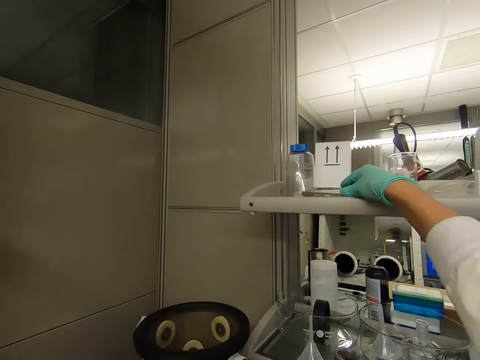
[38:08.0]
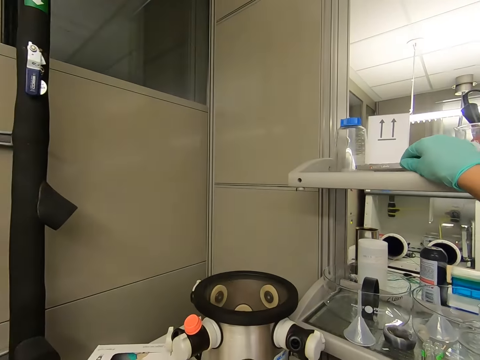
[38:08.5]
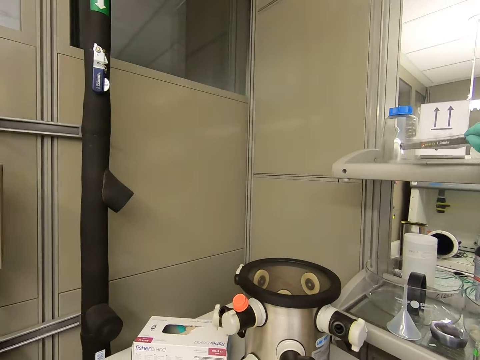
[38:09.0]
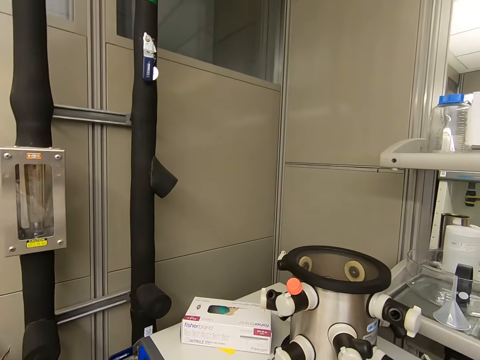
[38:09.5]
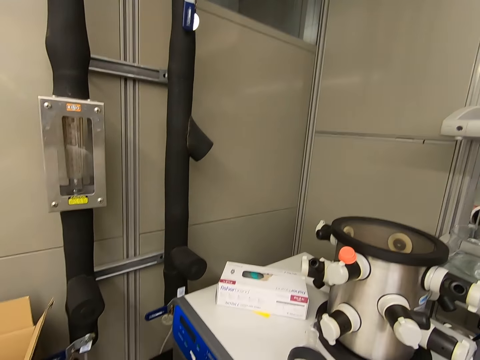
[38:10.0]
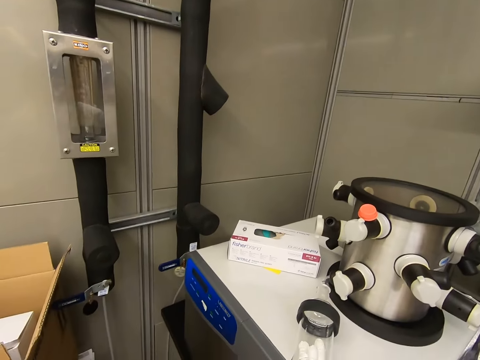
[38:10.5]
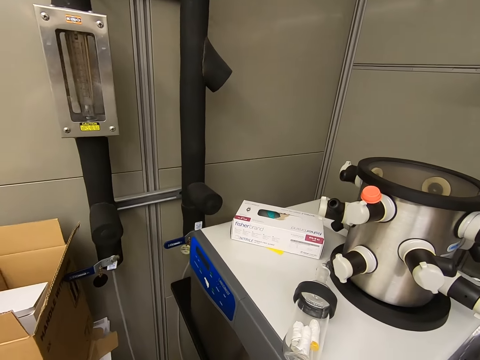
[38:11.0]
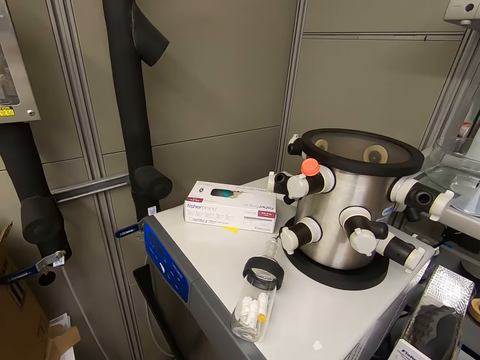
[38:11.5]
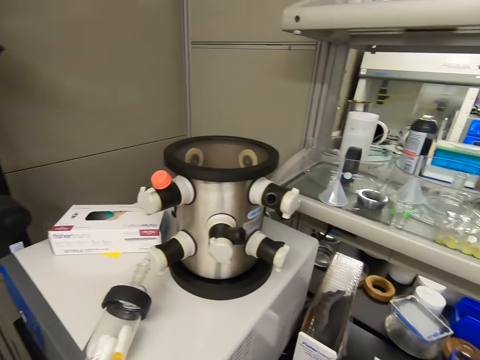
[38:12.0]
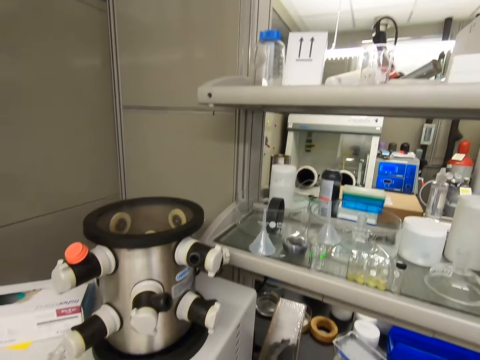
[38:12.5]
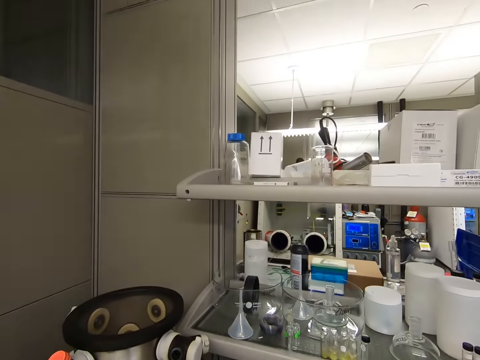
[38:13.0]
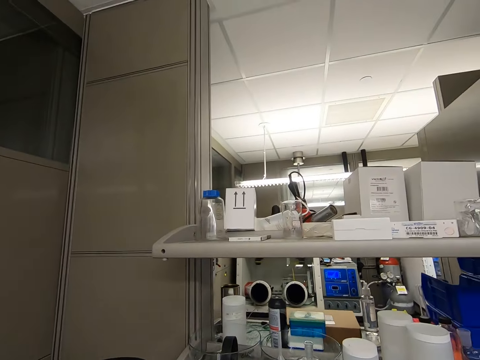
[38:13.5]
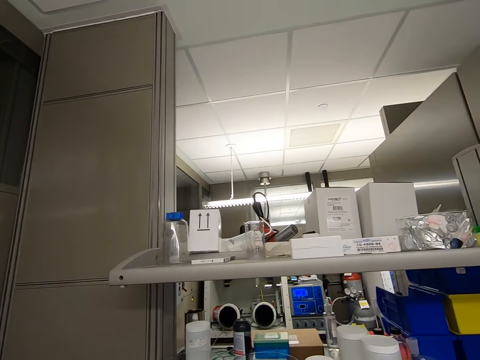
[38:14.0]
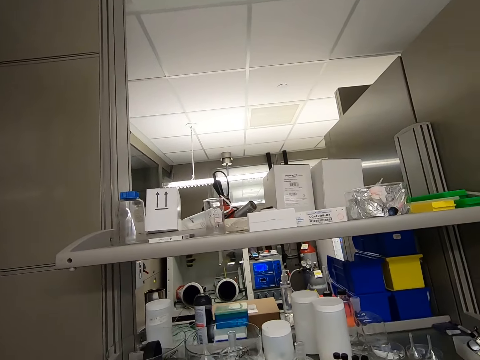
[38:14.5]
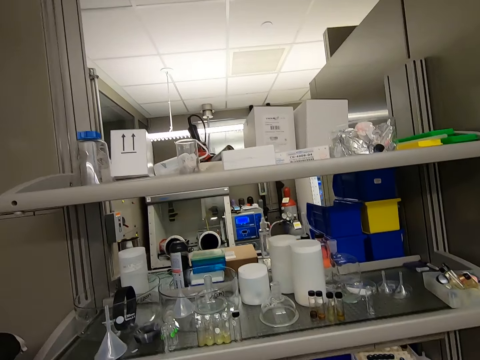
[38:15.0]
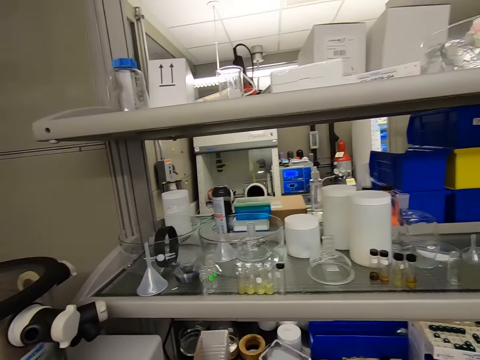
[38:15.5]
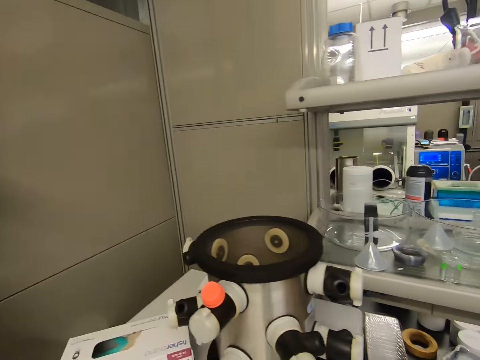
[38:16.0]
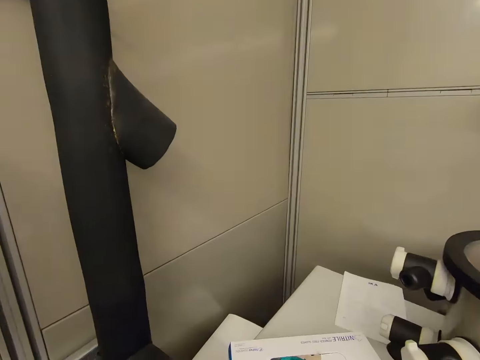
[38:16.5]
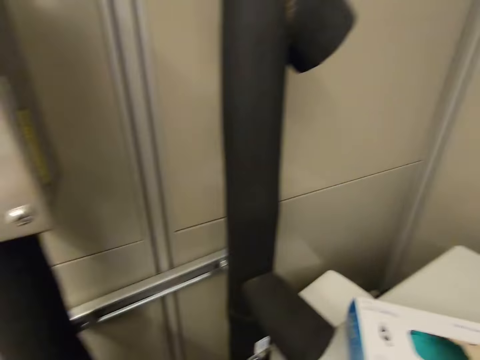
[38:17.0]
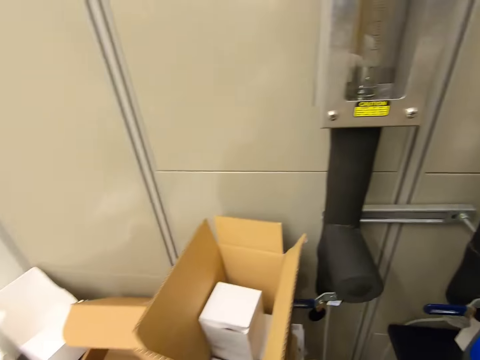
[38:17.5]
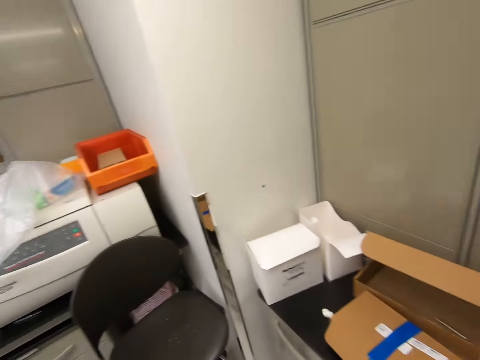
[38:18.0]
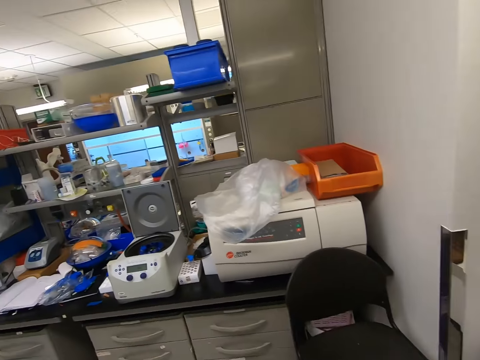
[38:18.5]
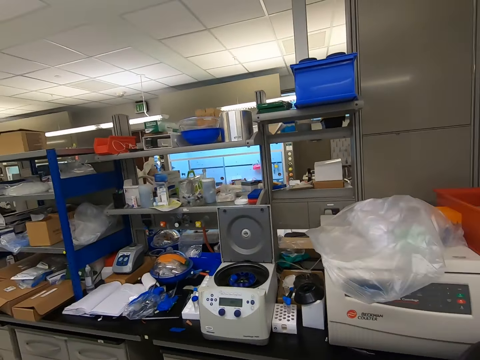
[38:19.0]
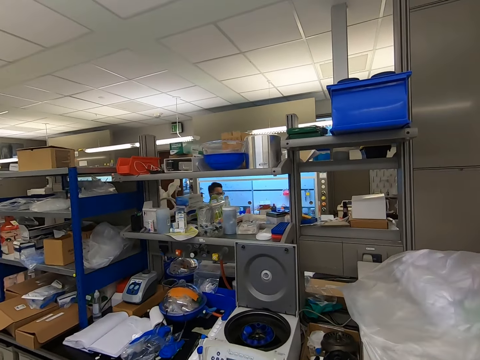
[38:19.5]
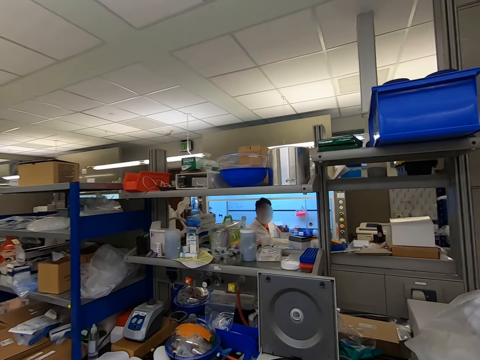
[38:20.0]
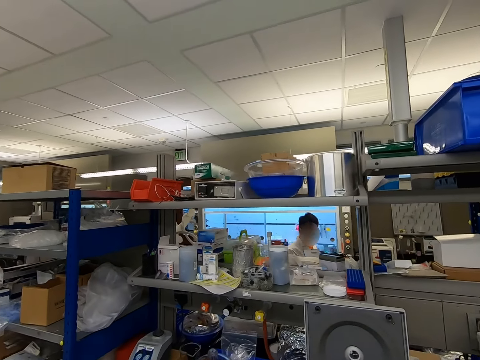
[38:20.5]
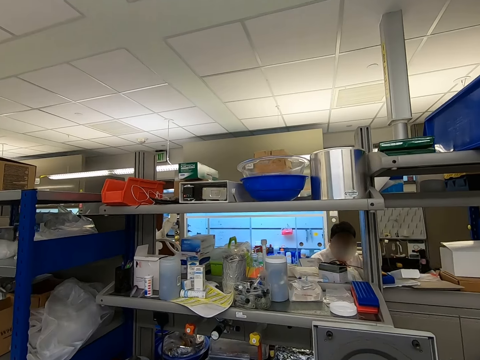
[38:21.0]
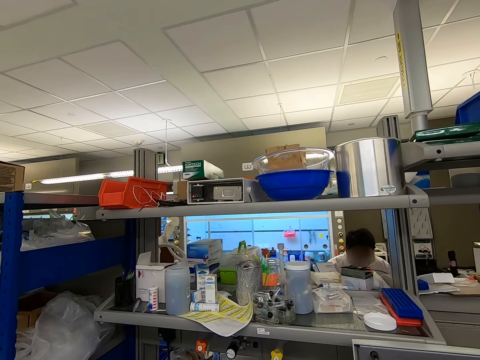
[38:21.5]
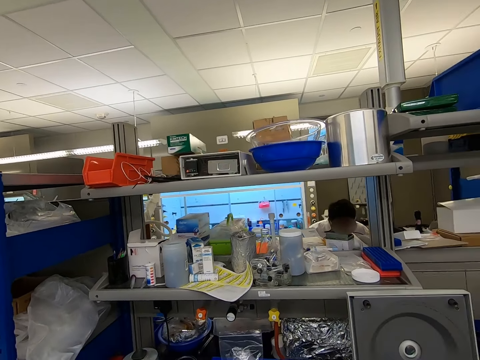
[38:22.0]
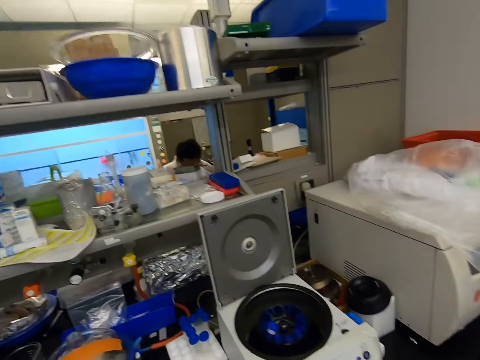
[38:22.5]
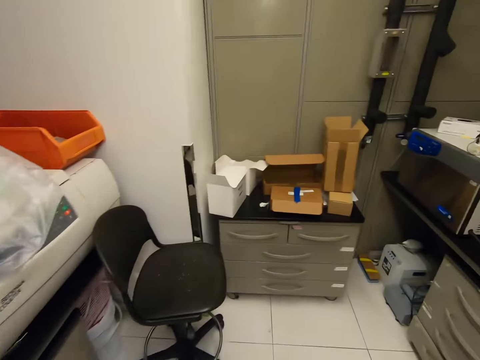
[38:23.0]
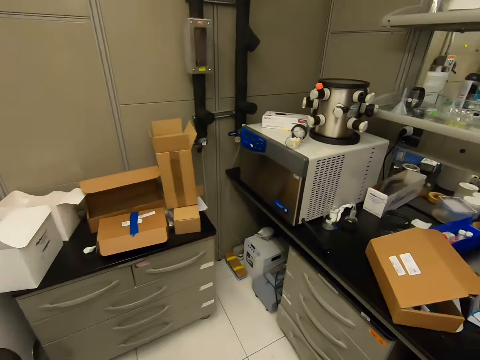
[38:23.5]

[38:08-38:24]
The camera wearer picks something from the shelf. They look around the room. They walk in the room.

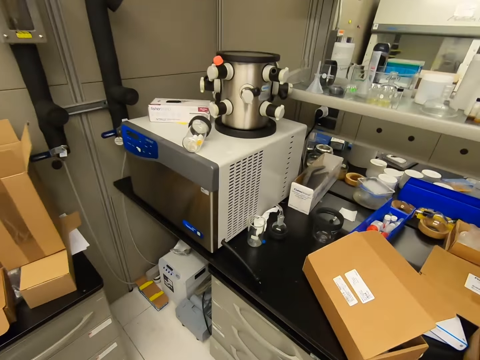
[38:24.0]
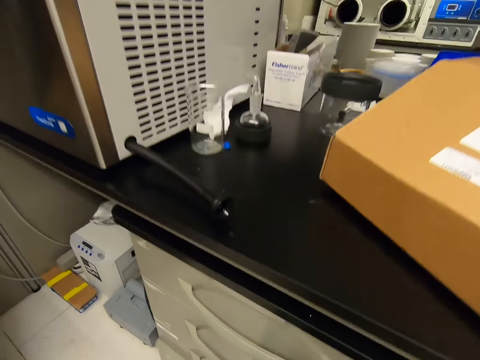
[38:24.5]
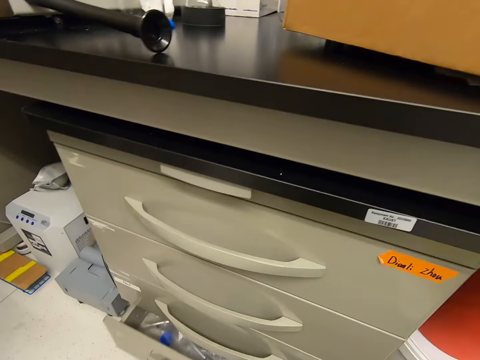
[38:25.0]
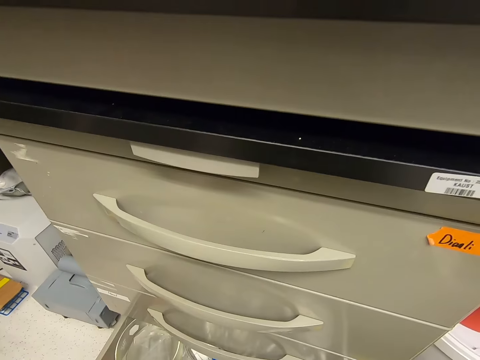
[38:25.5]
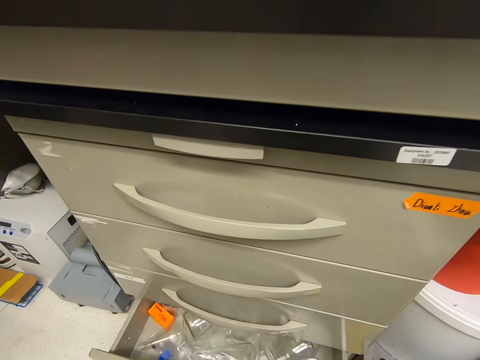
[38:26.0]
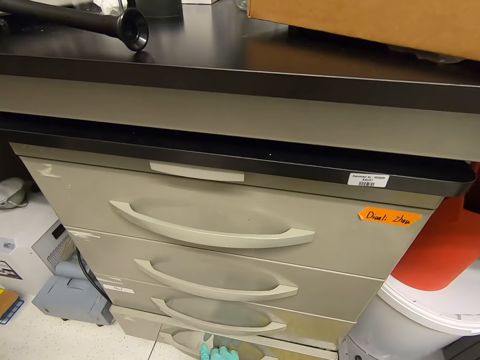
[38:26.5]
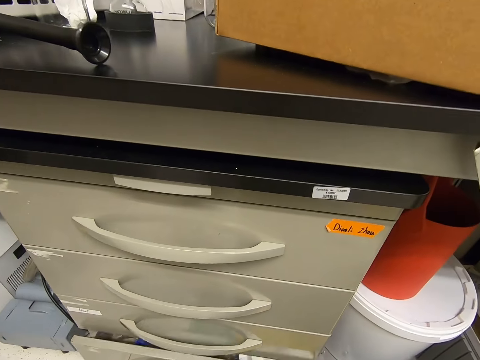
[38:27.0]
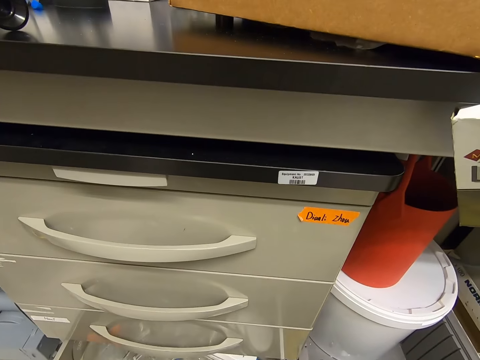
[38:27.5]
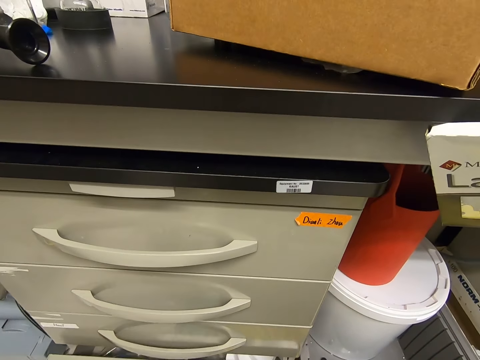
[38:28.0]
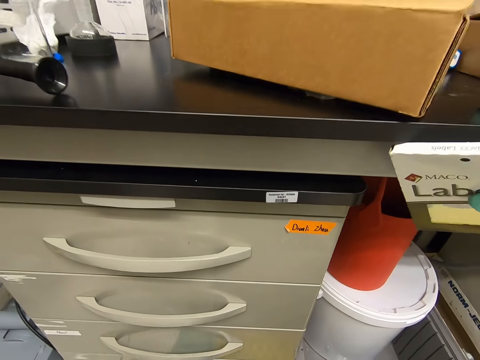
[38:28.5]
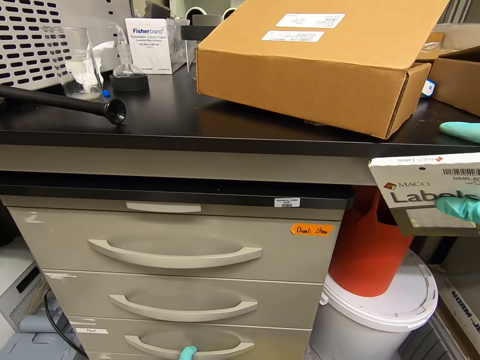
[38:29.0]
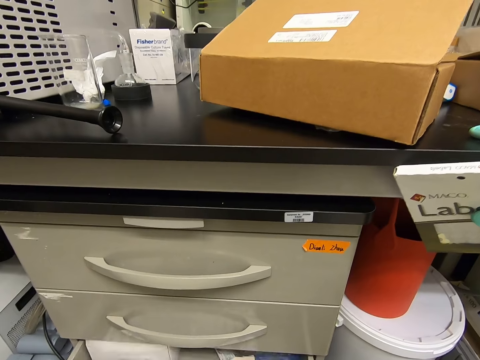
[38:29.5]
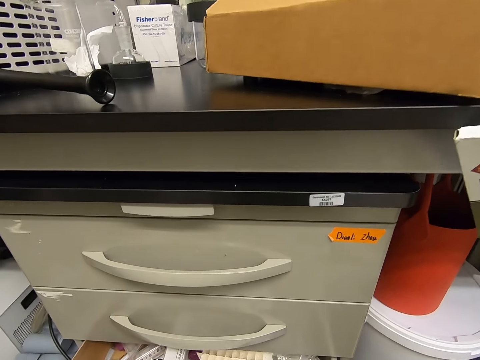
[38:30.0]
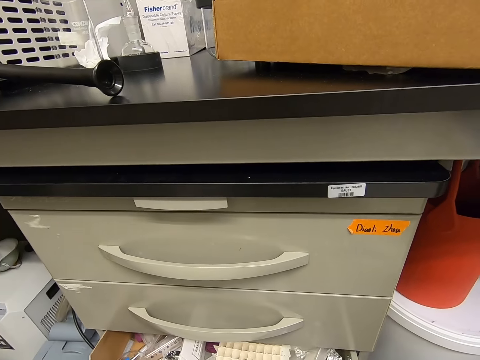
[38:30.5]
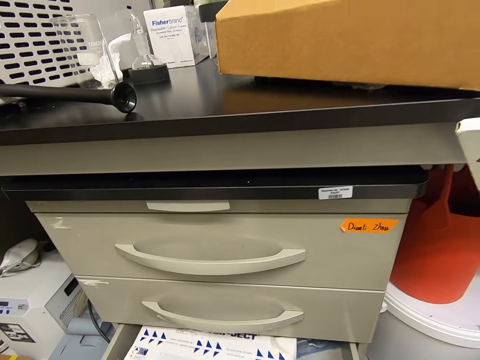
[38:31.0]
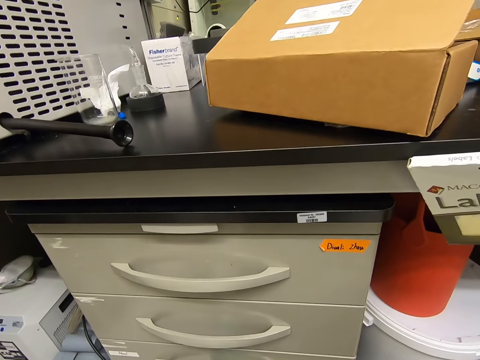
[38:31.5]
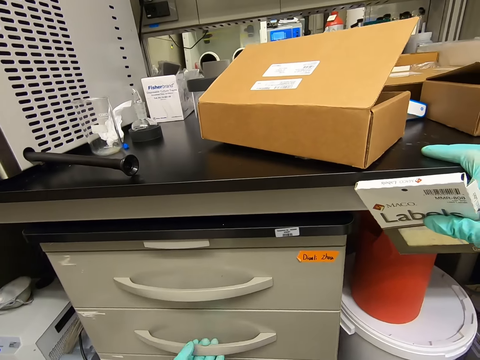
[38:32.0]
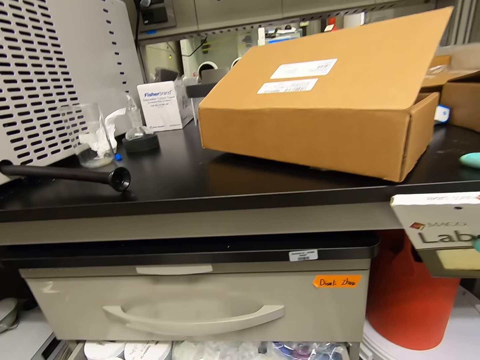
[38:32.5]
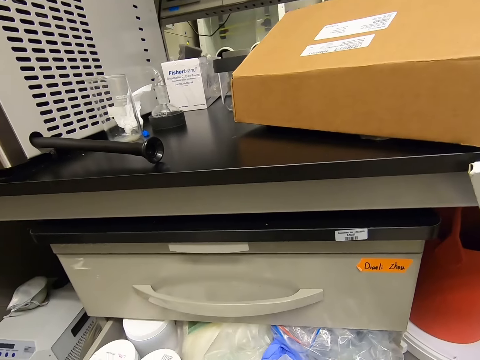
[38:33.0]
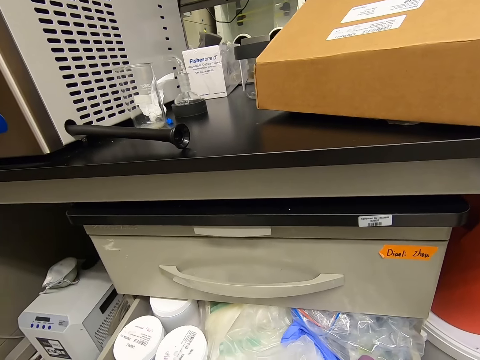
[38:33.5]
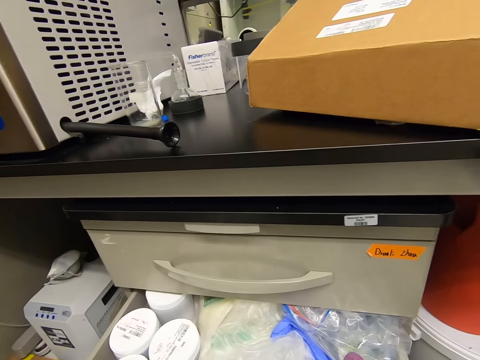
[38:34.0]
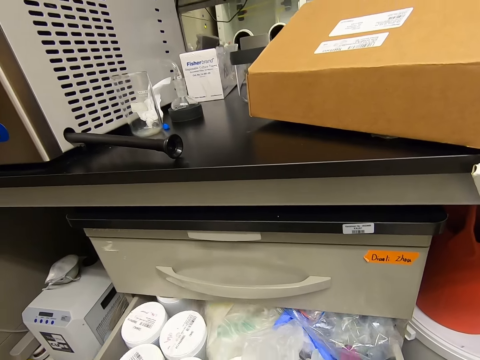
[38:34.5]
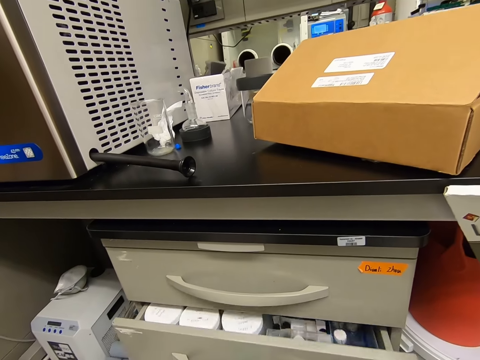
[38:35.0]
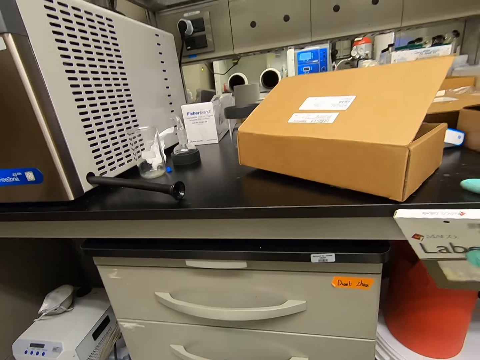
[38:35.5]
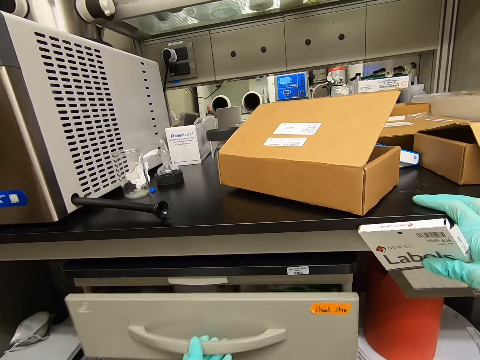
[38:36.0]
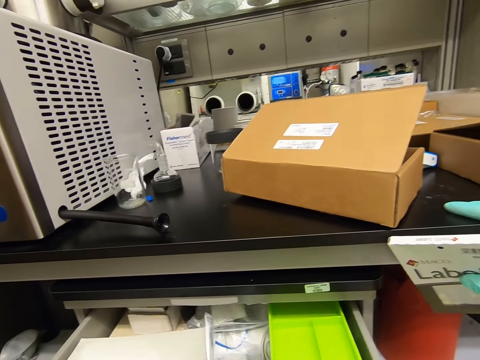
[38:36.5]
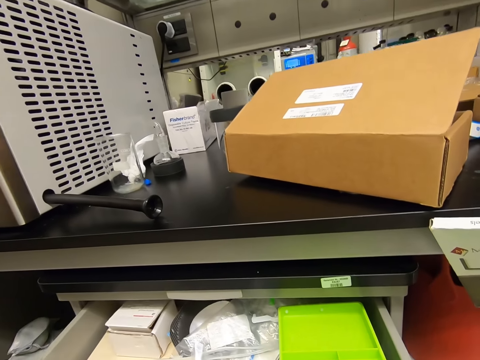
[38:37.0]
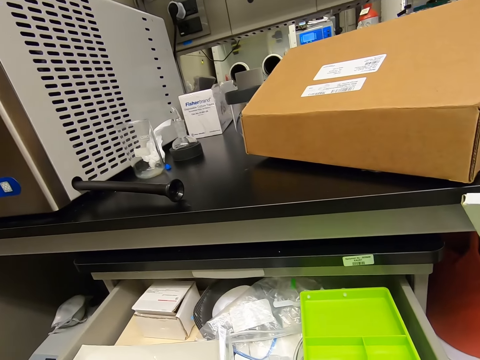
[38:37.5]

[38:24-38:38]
The camera wearer opens a drawer. They close the drawer. They open a drawer. They close the drawer. They open a drawer. They close the drawer. They open a drawer.
